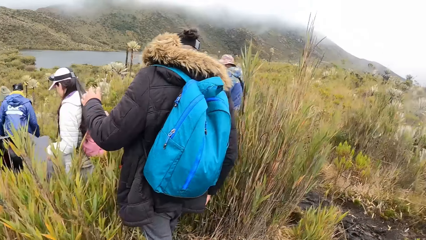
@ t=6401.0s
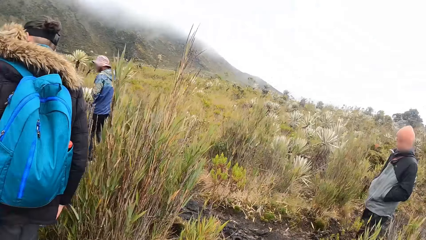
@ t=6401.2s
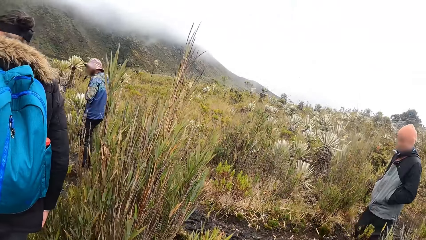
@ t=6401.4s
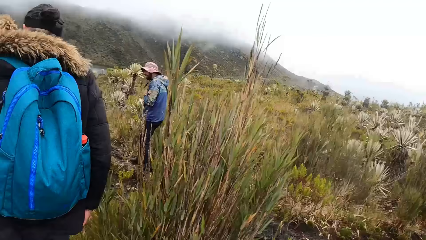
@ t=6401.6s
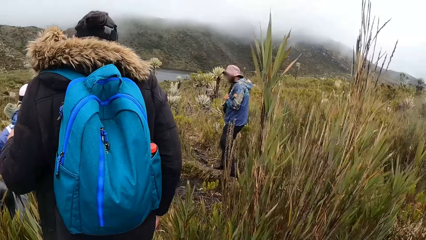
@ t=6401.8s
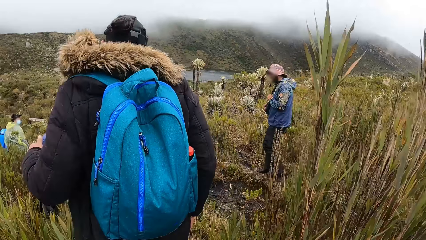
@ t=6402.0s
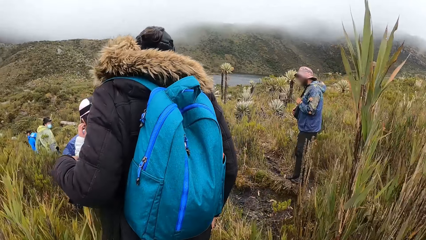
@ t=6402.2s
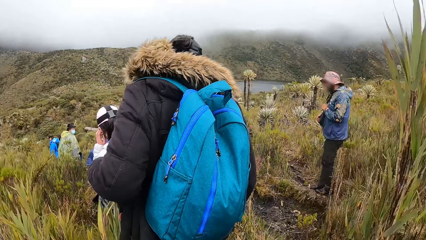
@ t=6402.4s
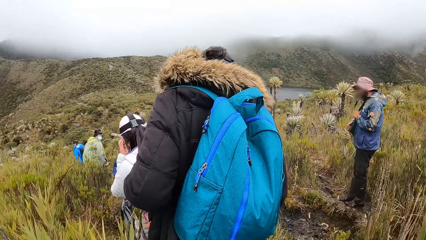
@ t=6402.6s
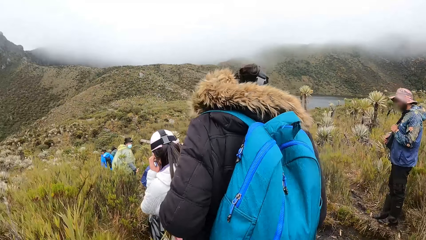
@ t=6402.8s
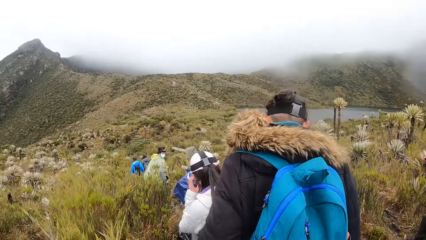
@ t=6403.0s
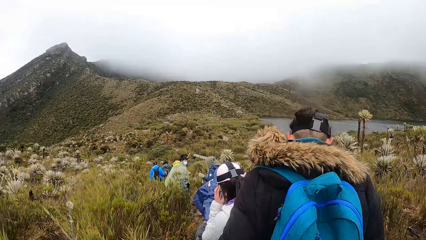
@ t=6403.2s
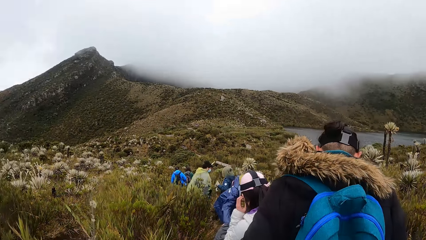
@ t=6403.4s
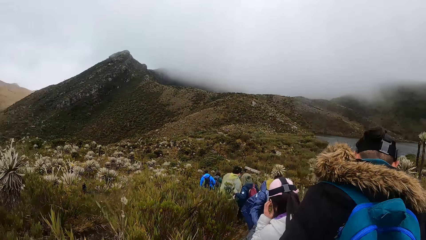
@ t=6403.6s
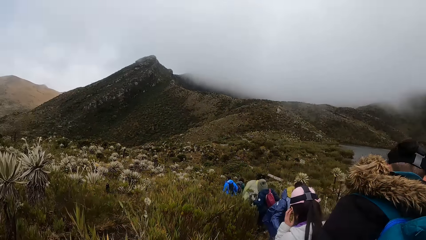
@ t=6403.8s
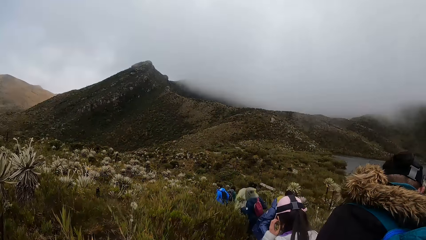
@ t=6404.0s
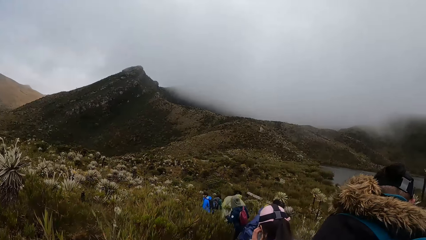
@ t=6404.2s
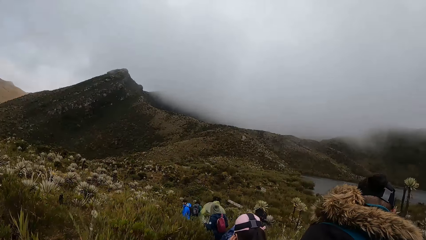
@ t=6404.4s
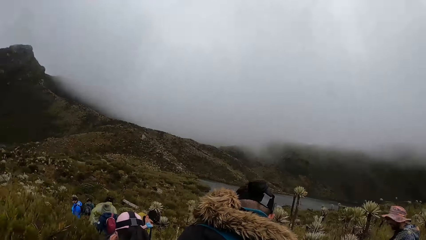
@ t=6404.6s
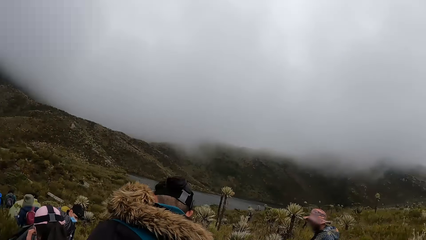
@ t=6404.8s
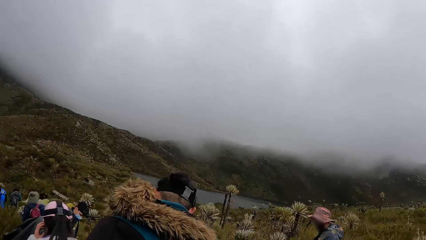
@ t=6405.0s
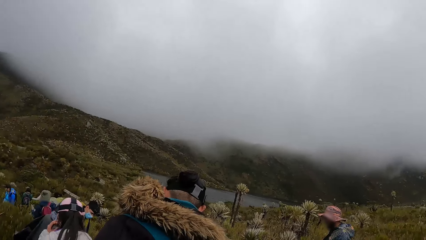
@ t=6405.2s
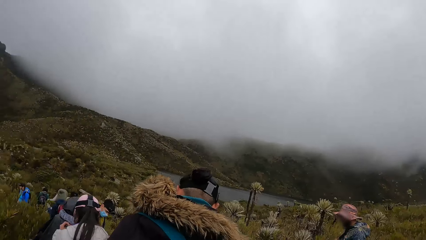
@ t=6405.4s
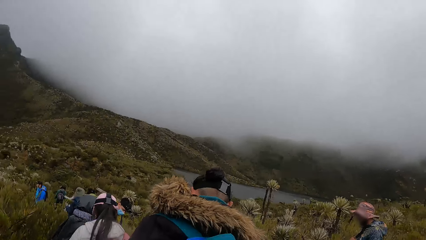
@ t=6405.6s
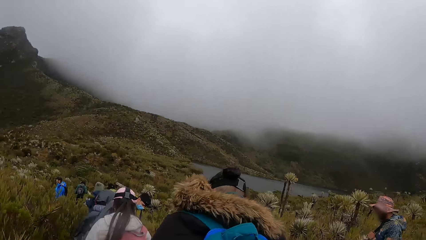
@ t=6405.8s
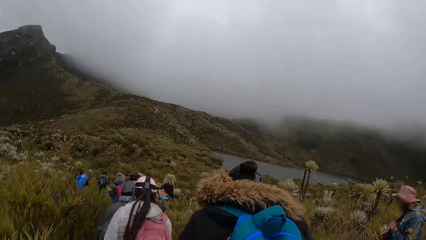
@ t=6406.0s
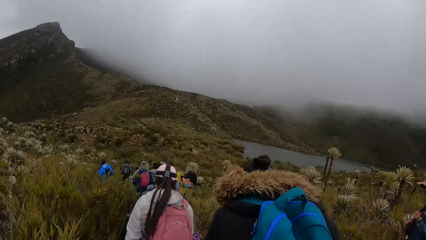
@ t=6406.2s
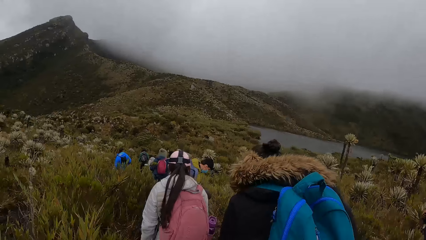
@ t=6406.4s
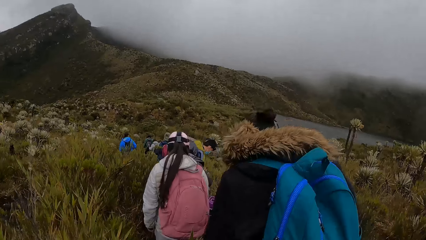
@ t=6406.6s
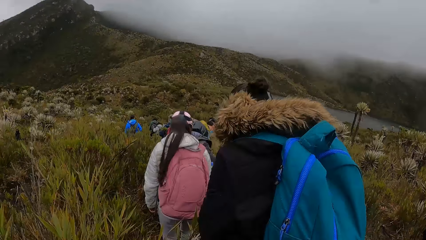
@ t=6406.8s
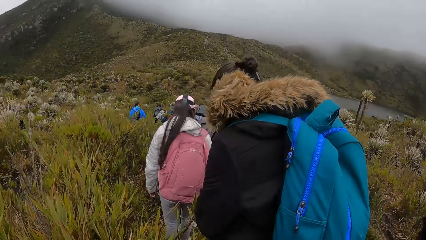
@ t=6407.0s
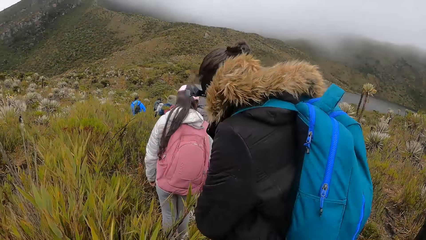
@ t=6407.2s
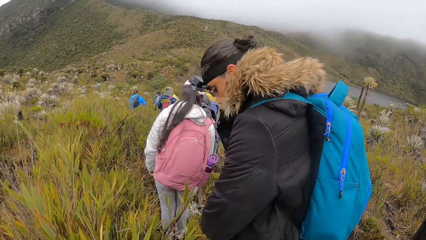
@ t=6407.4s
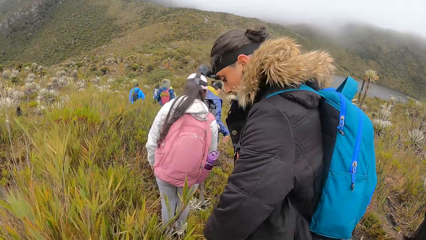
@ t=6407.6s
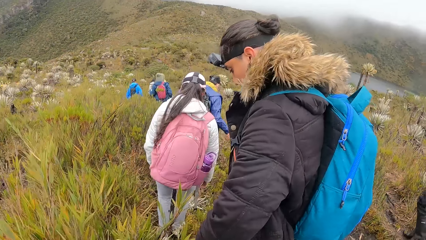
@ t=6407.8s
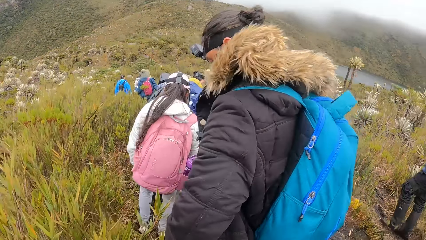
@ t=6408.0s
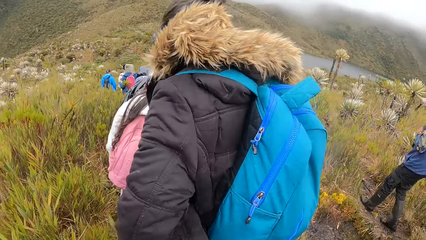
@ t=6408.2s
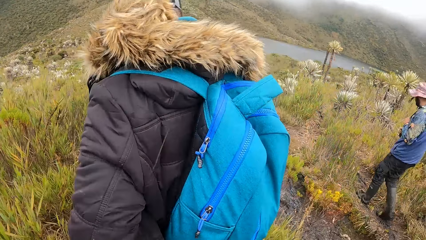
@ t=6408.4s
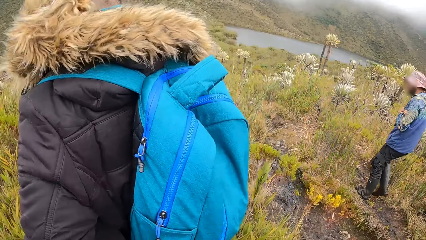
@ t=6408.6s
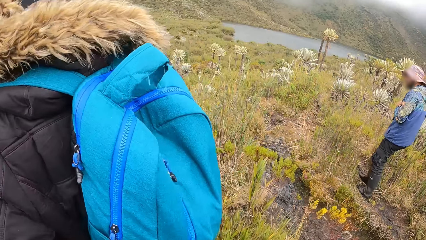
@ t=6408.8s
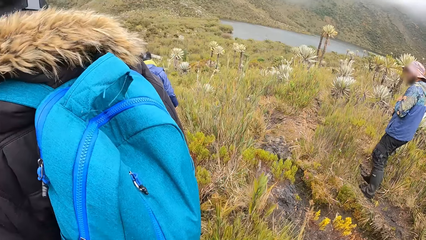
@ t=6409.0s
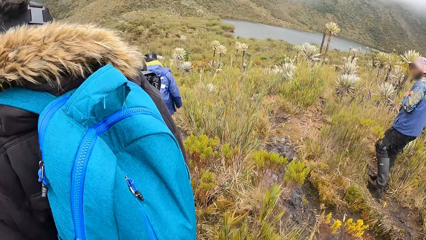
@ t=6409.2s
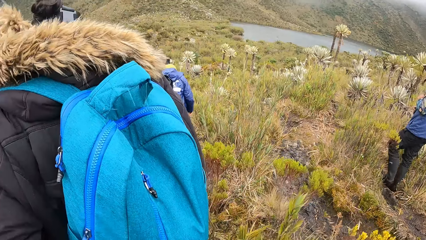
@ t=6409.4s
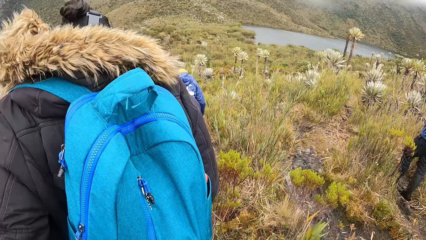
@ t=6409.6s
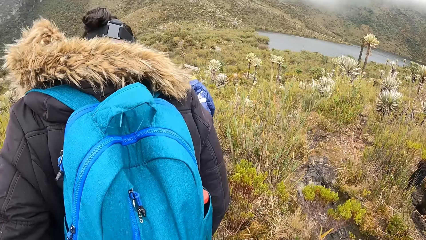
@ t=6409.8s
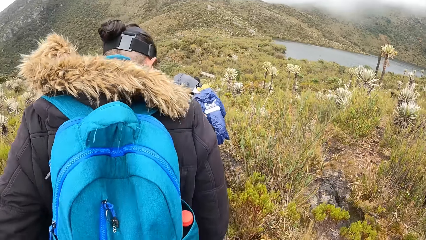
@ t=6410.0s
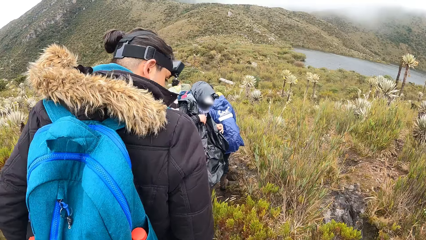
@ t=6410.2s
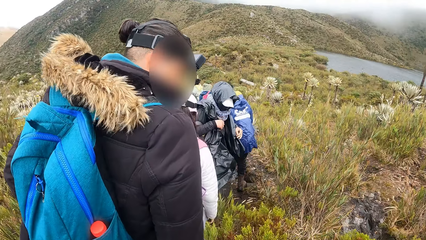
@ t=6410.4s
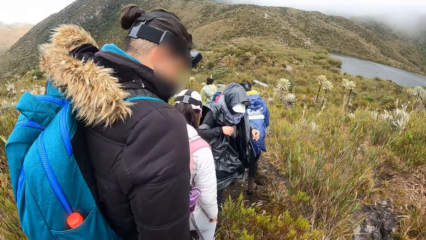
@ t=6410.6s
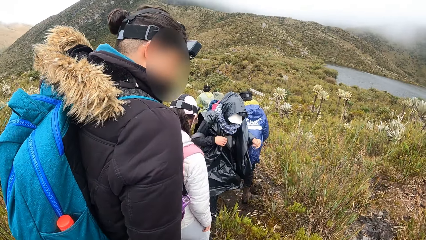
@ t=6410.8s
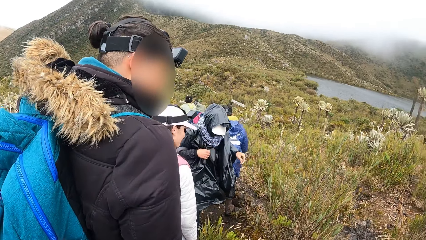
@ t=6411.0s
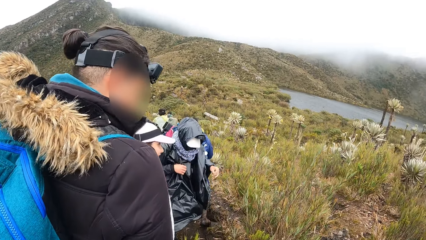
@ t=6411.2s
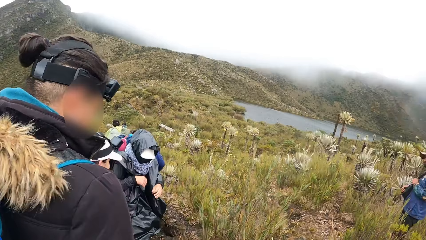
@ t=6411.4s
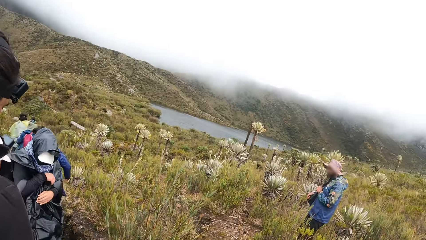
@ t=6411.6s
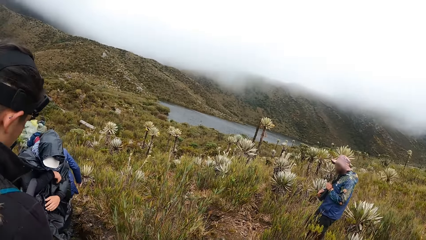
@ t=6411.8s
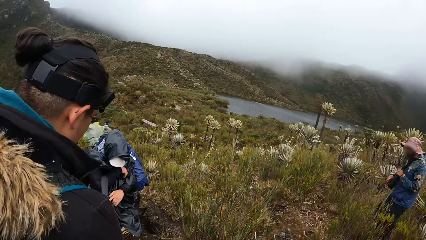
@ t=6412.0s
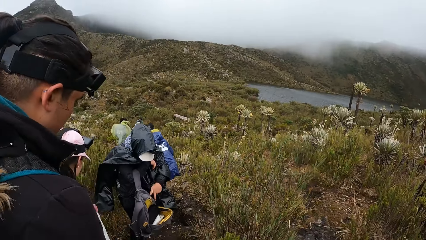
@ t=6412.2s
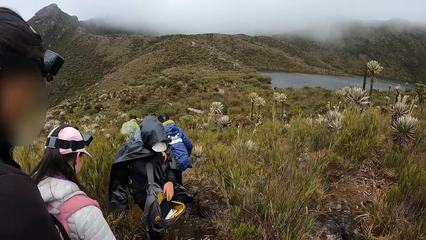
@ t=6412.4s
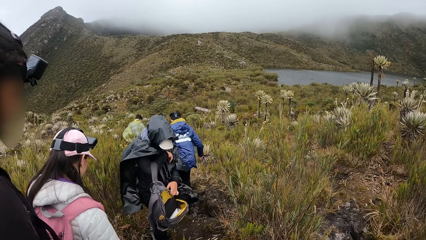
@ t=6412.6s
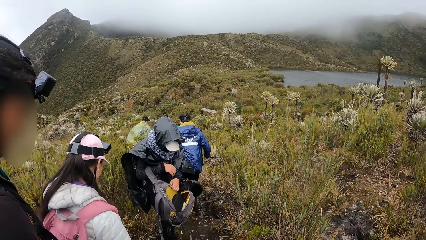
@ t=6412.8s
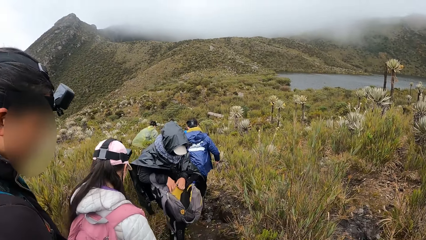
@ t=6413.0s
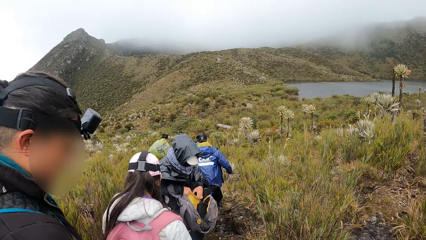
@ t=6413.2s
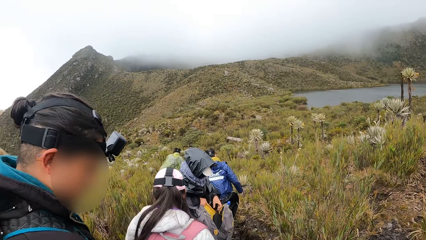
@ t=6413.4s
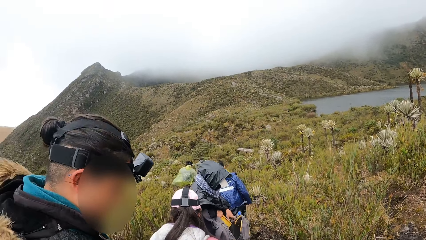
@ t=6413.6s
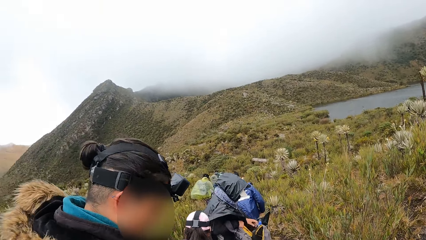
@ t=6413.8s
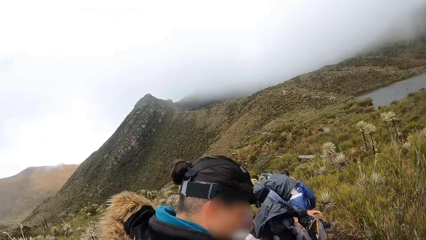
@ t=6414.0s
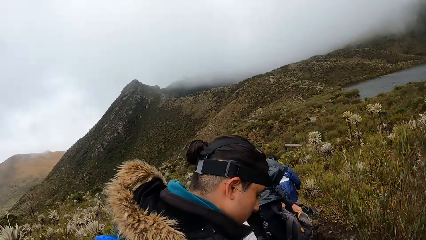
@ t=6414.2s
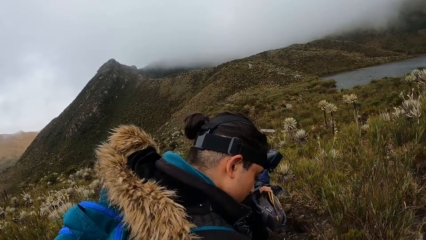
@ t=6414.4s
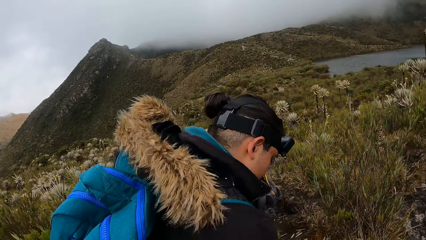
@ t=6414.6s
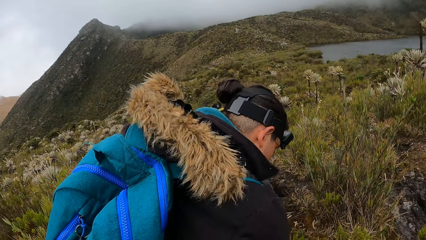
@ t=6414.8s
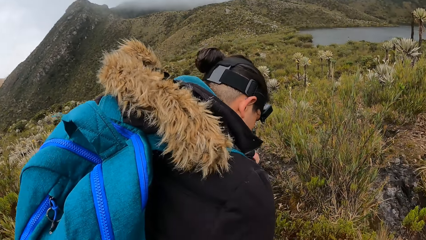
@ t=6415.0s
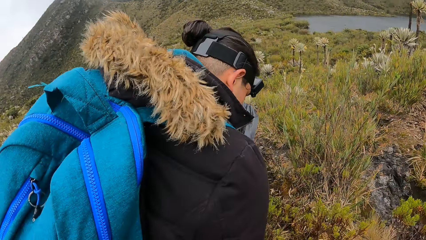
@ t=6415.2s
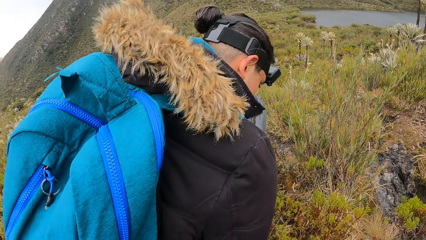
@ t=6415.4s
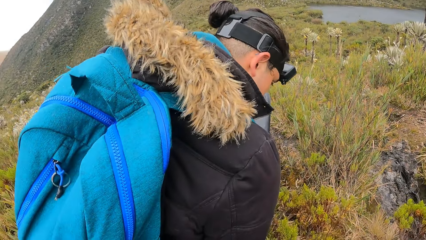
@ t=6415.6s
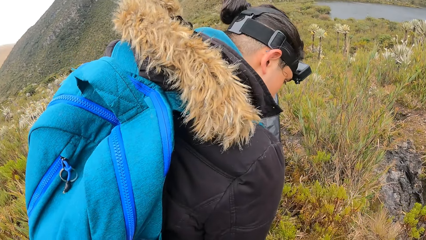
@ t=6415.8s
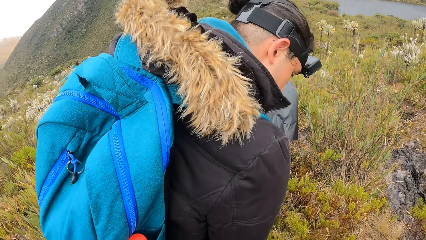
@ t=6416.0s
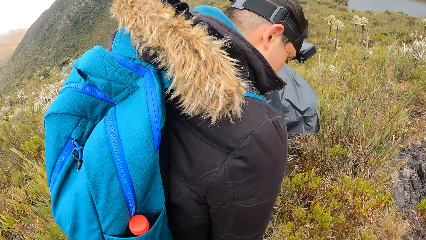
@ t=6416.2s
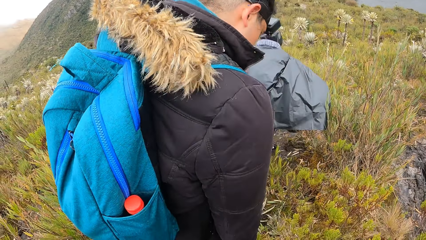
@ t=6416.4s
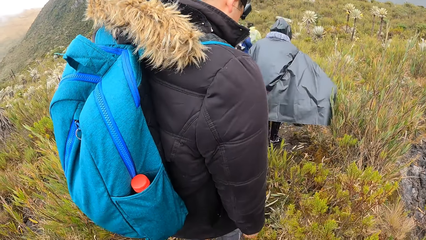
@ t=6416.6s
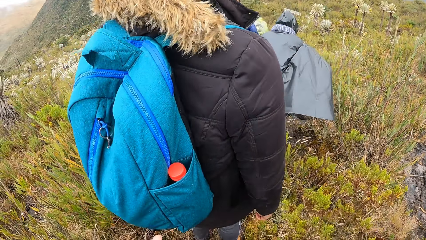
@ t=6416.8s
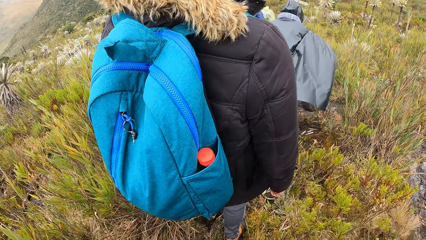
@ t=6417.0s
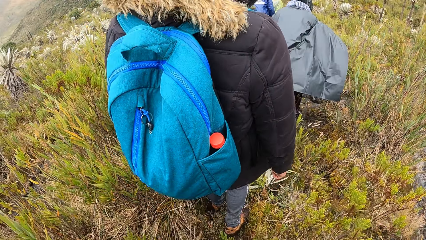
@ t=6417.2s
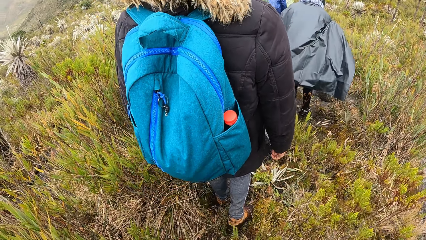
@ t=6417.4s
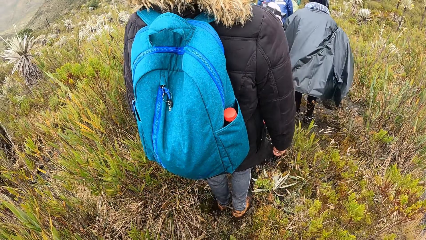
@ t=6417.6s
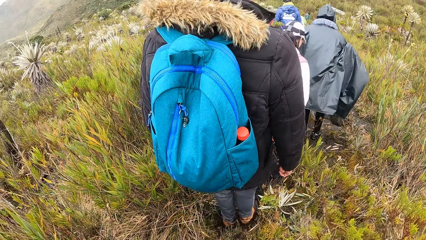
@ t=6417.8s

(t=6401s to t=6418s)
A woman rummages through a bag on her with her left hand. The camera wearer looks around the area.
